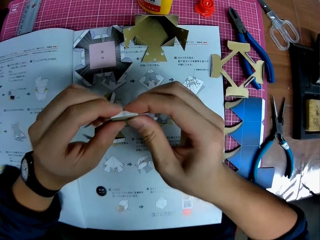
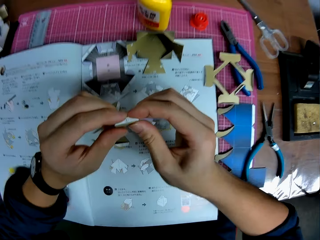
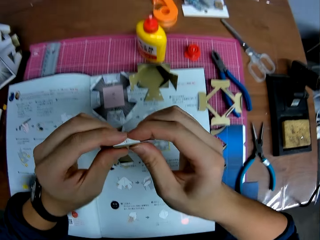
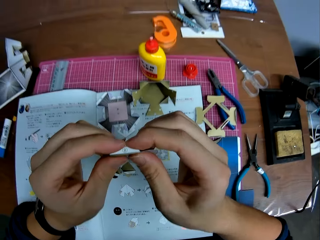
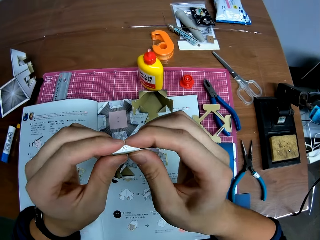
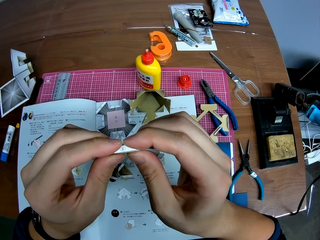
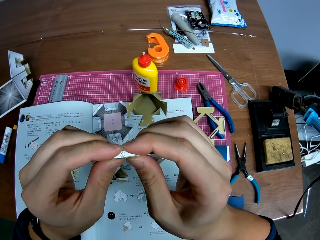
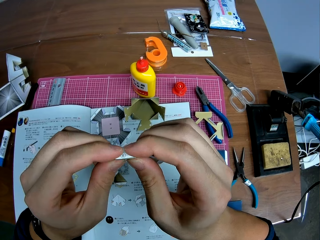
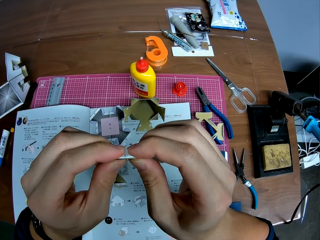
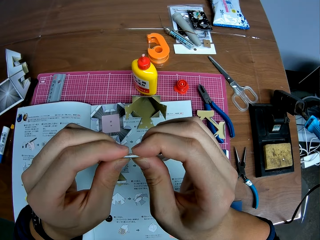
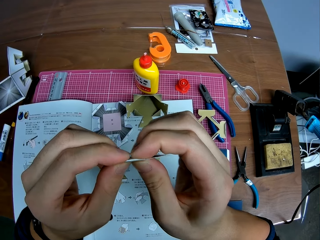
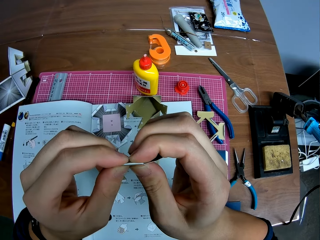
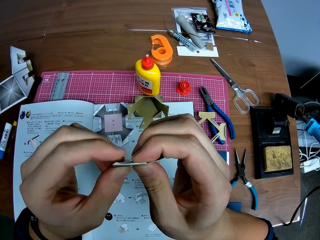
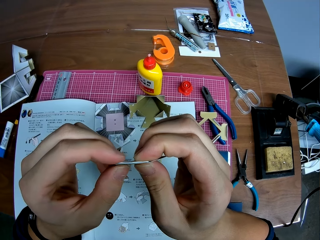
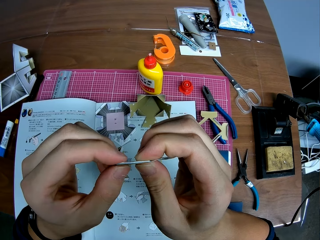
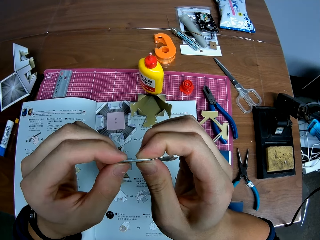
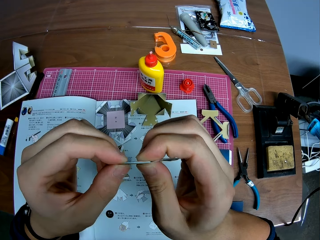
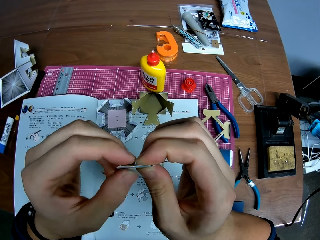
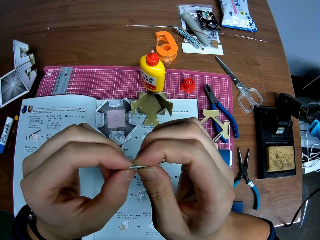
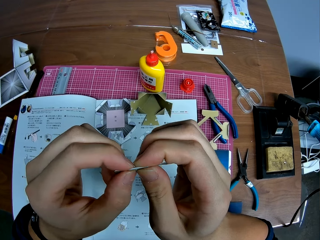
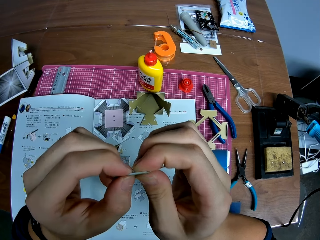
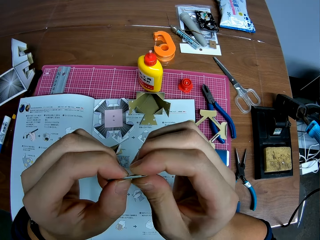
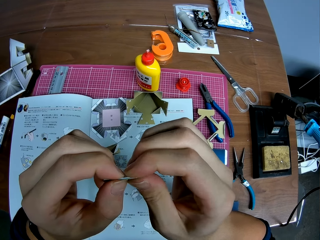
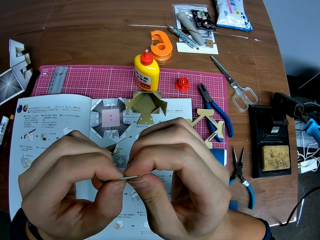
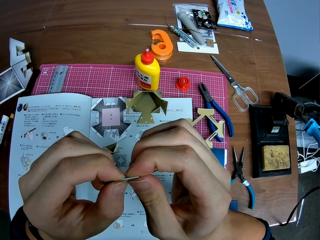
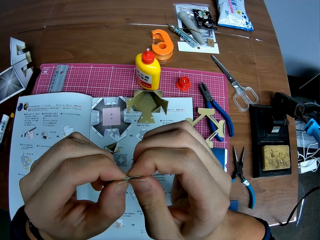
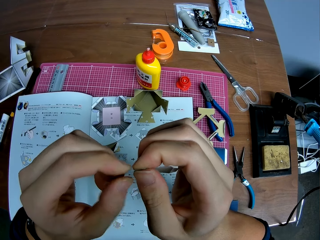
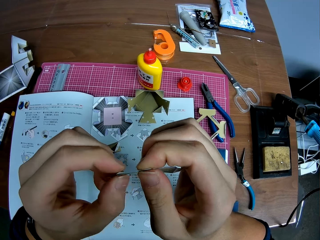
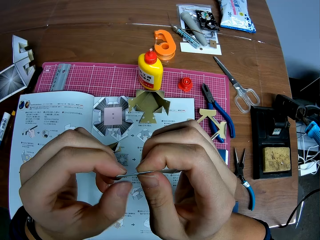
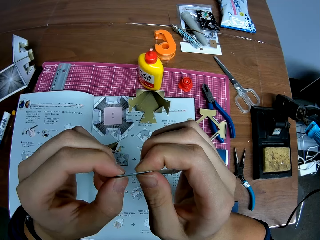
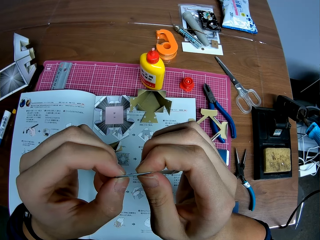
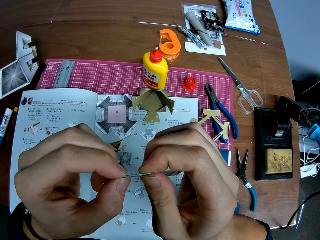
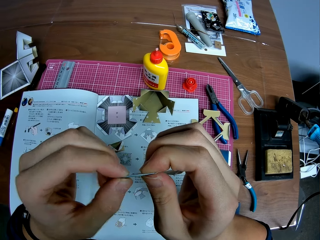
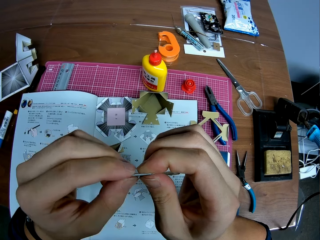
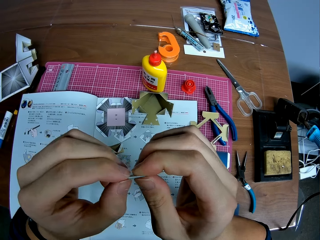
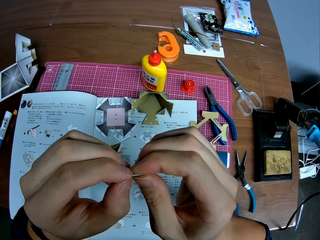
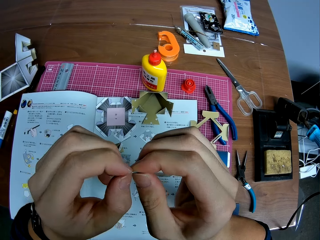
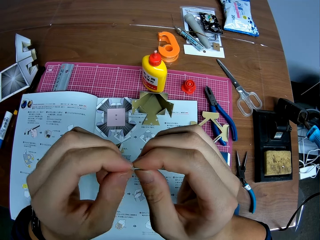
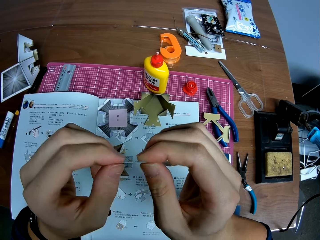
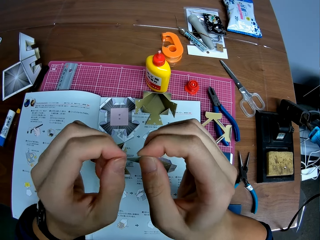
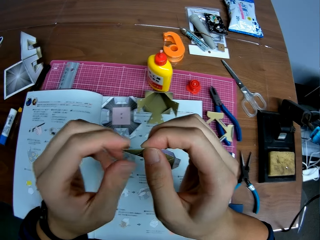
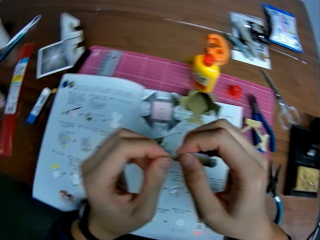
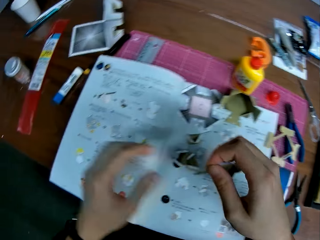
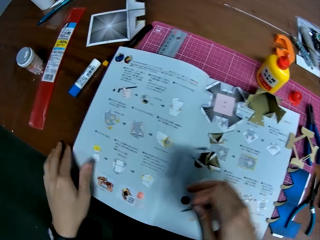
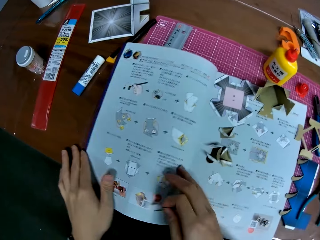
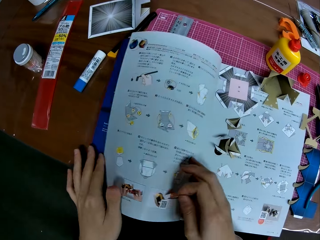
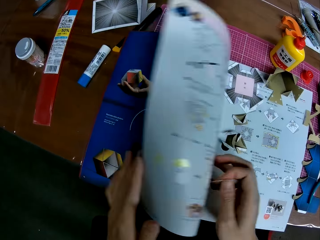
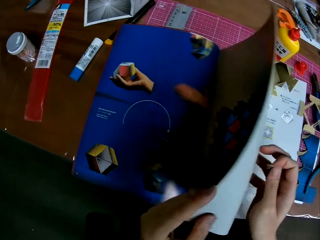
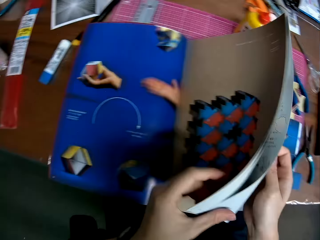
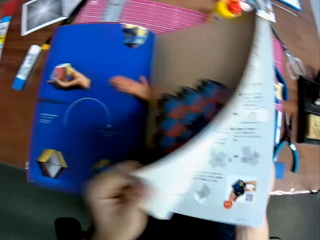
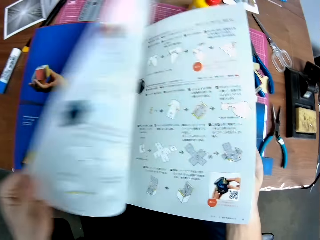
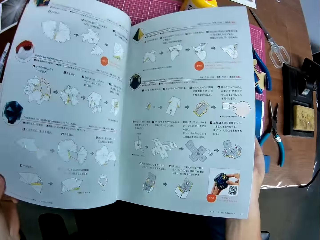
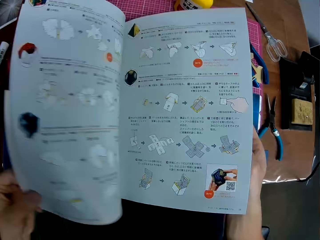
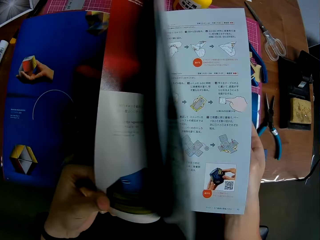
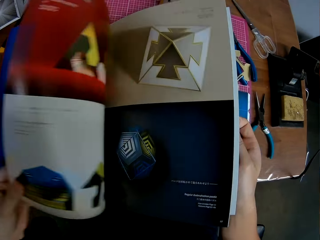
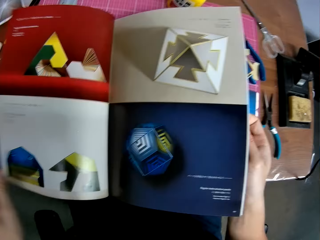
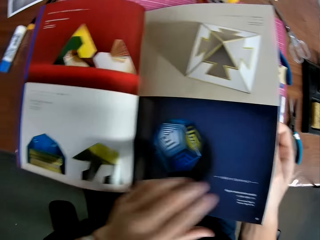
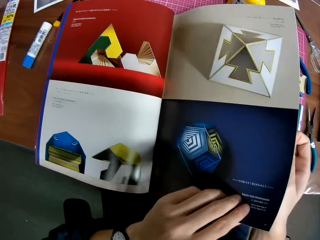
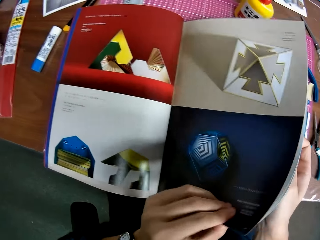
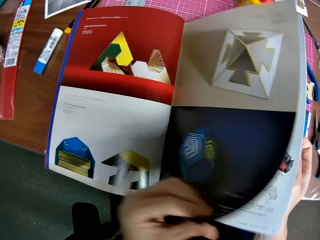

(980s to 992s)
The camera wearer flips the pages of the instruction booklet on the table.

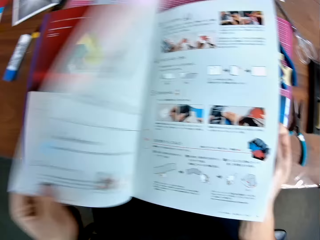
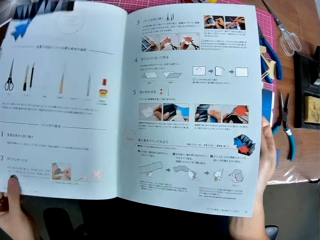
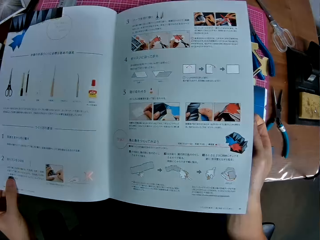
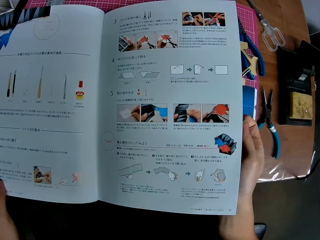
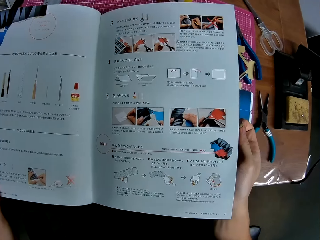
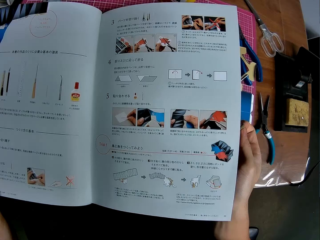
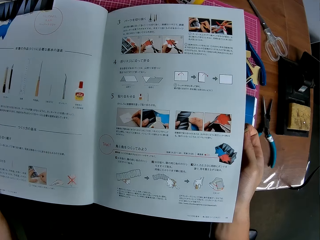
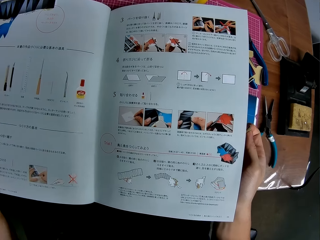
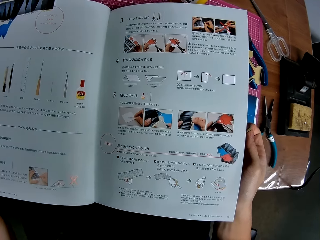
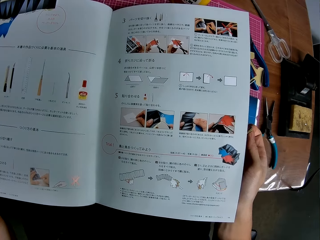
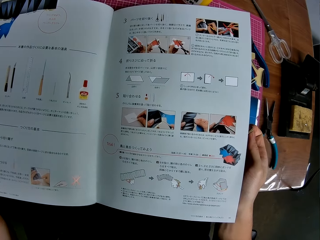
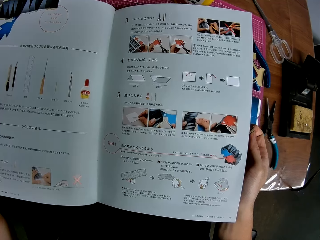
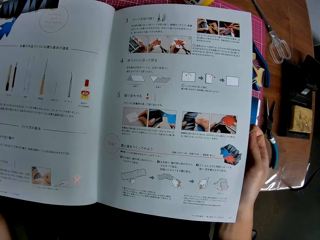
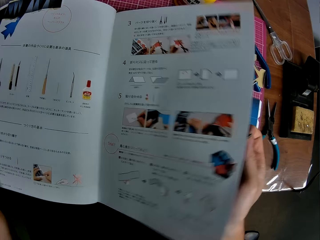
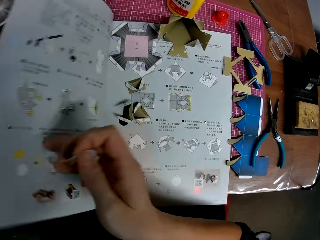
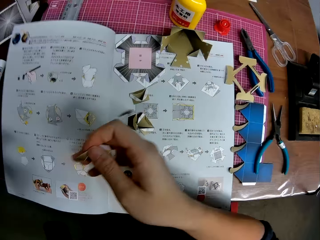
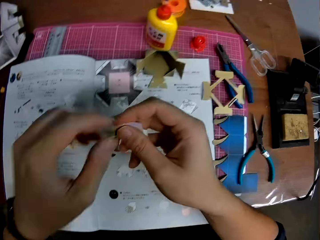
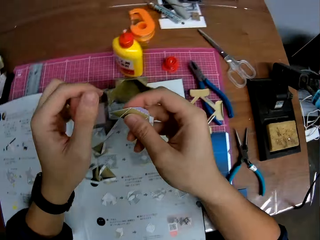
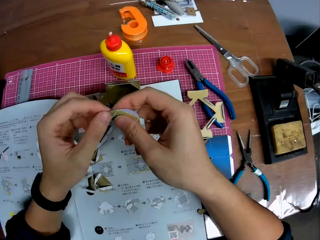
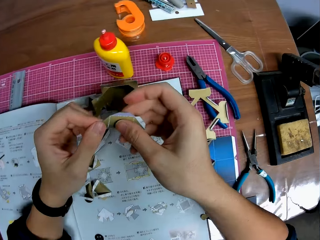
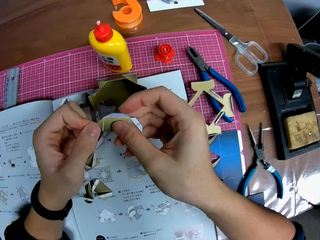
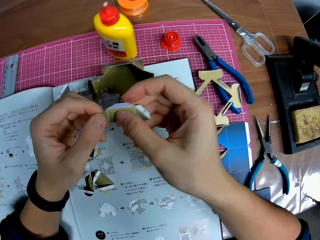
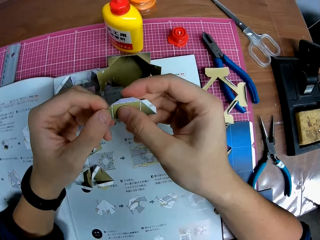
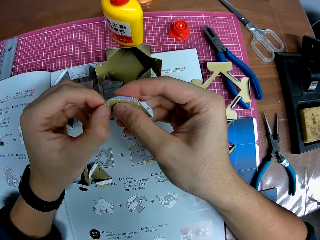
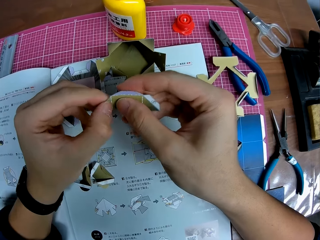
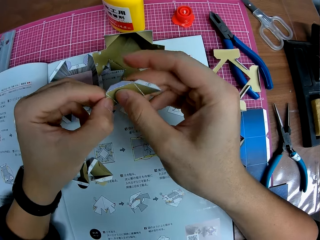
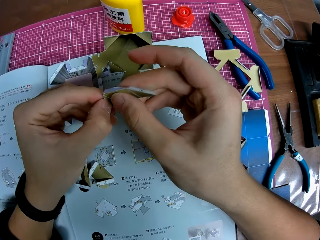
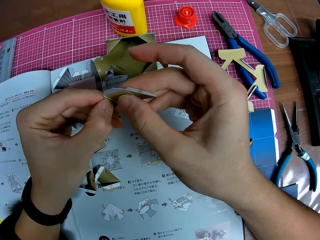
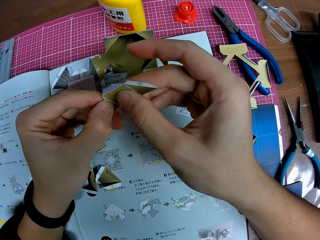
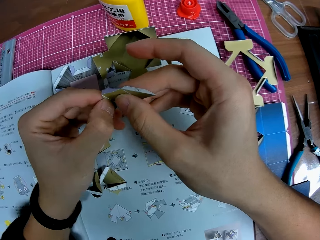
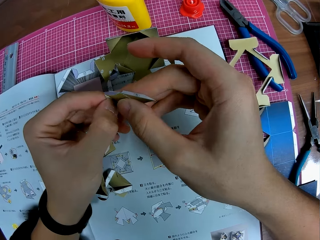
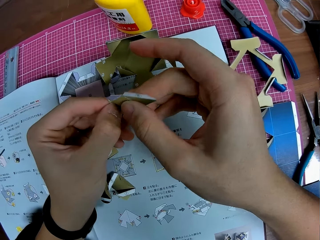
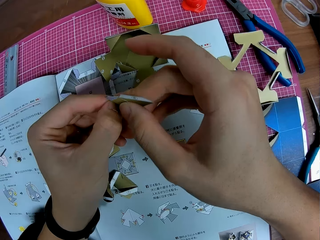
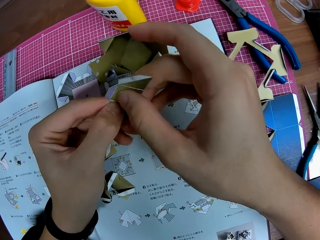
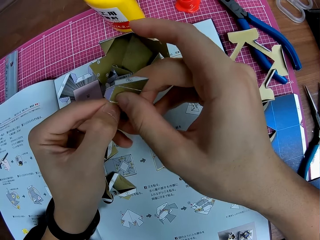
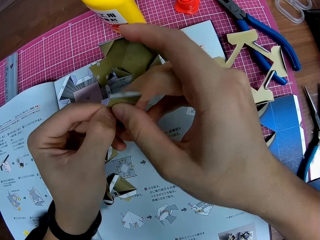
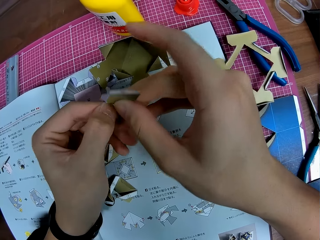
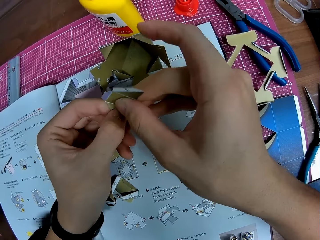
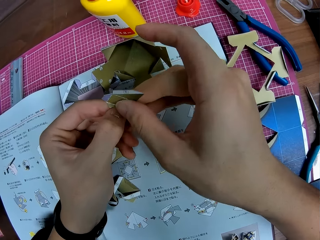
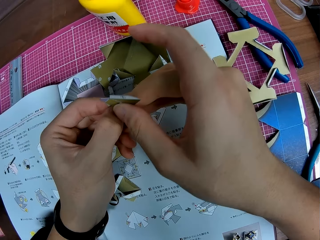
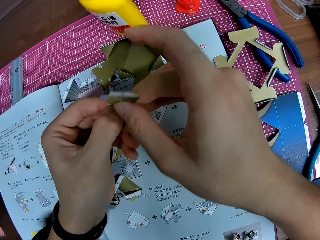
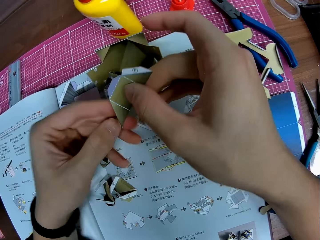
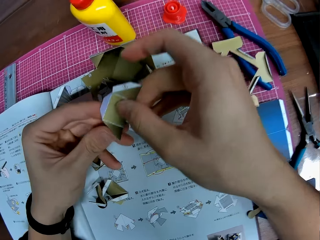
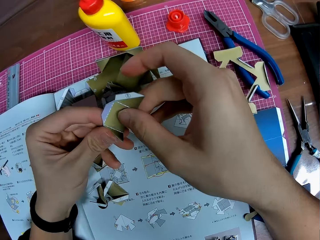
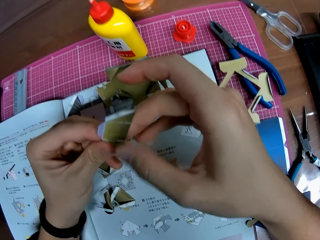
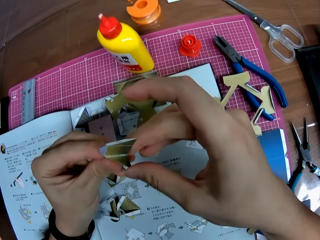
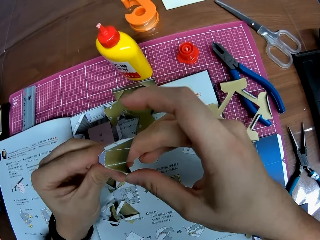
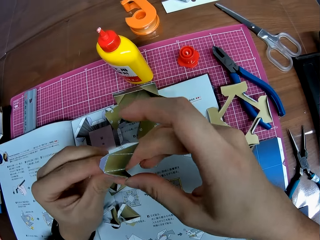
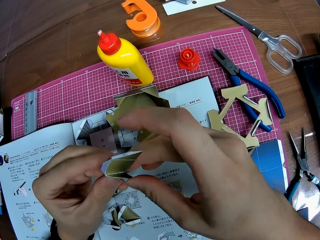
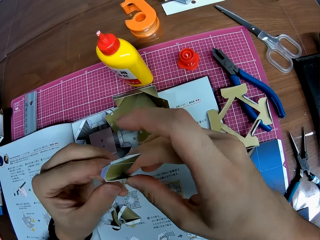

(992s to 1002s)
The camera wearer reads the manual. They flip the manual. They fold the piece of origami craft into shape.
